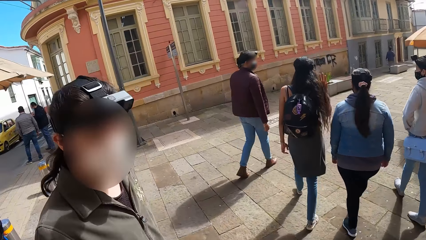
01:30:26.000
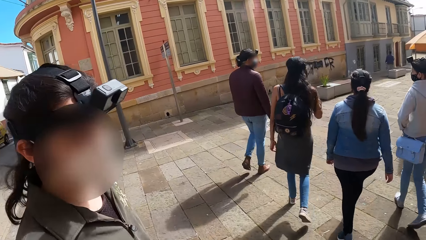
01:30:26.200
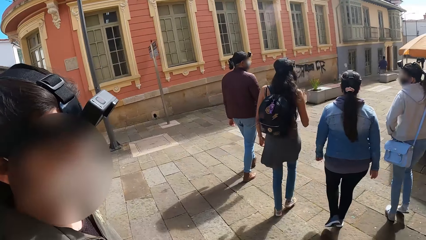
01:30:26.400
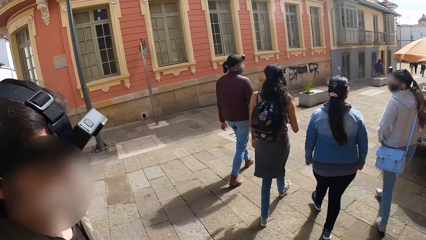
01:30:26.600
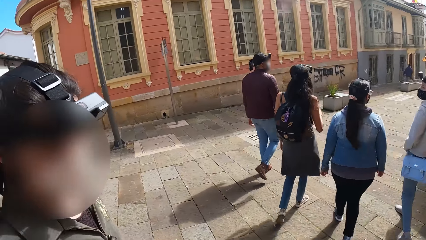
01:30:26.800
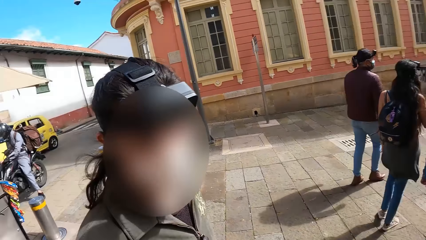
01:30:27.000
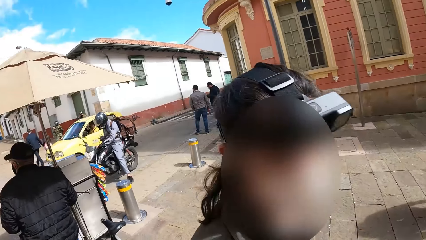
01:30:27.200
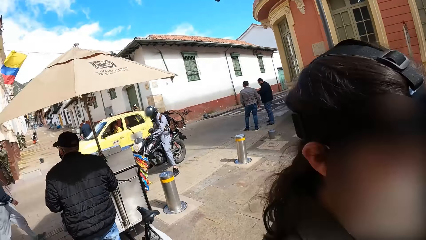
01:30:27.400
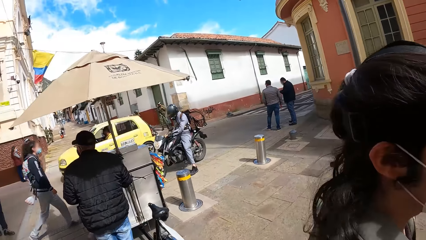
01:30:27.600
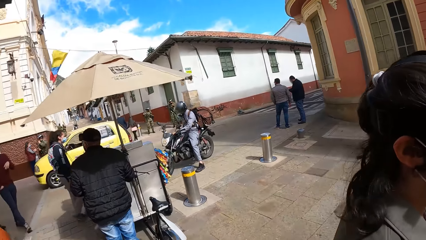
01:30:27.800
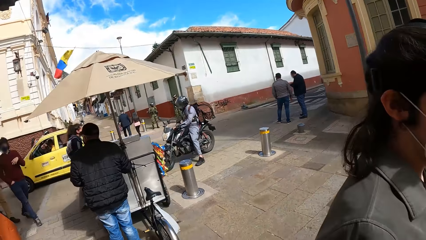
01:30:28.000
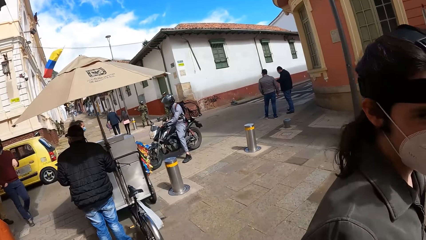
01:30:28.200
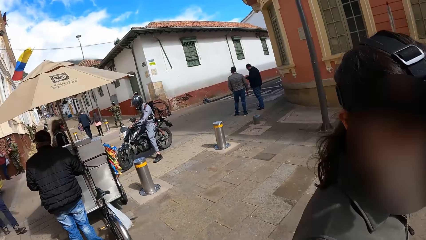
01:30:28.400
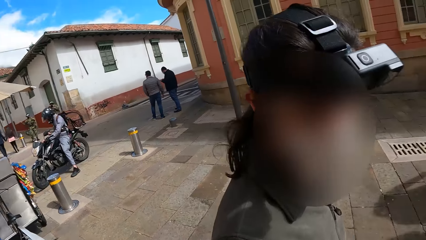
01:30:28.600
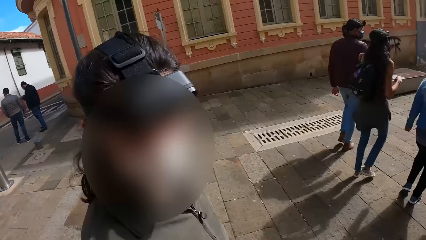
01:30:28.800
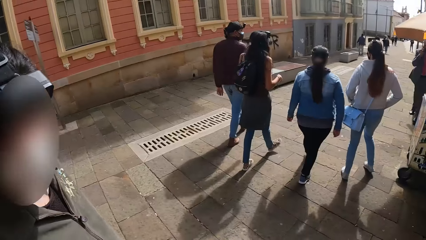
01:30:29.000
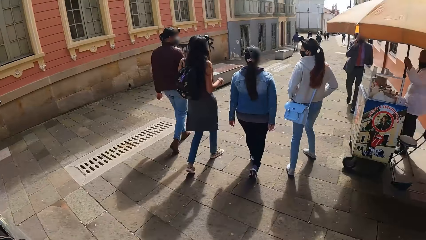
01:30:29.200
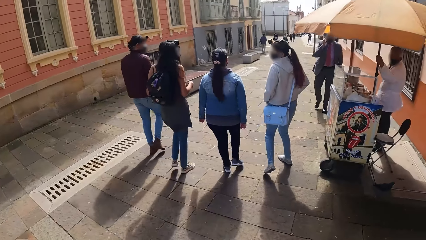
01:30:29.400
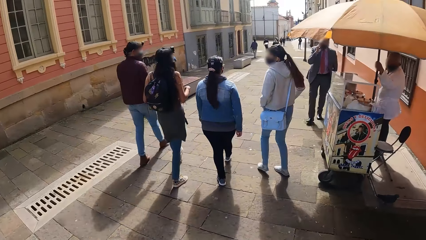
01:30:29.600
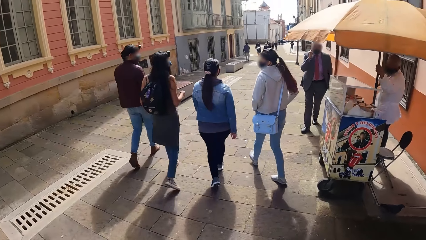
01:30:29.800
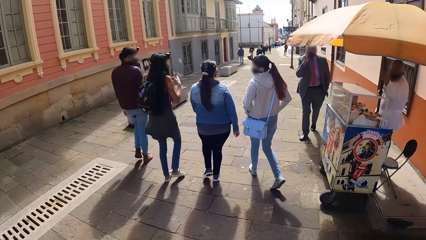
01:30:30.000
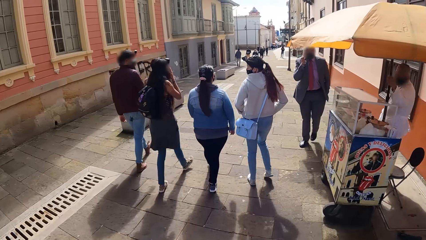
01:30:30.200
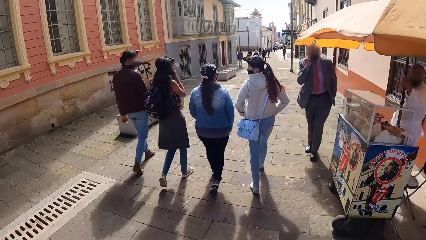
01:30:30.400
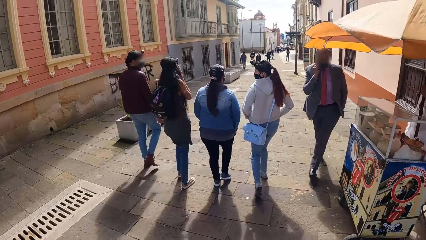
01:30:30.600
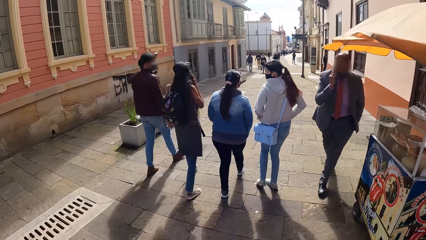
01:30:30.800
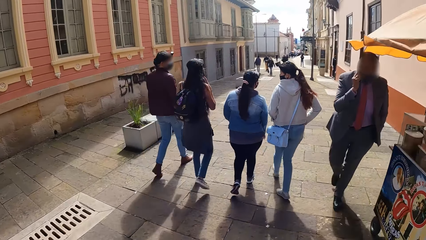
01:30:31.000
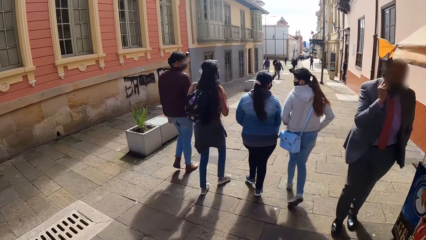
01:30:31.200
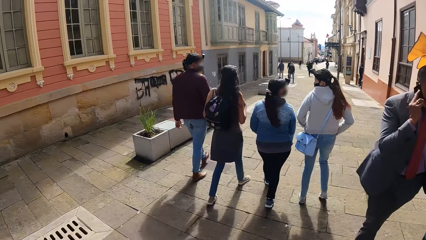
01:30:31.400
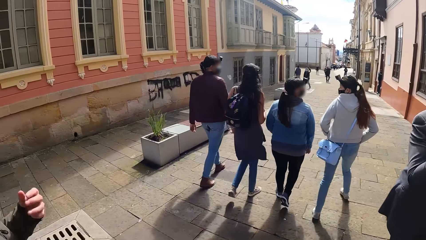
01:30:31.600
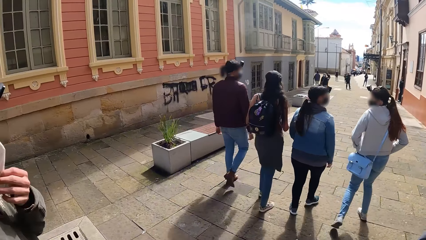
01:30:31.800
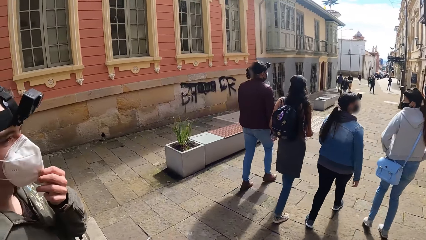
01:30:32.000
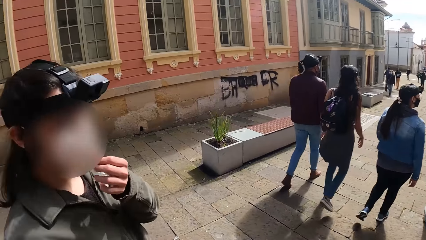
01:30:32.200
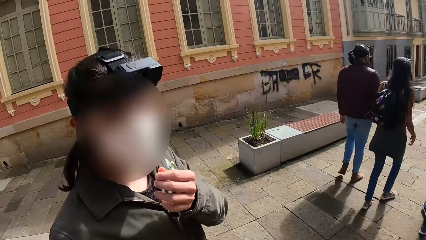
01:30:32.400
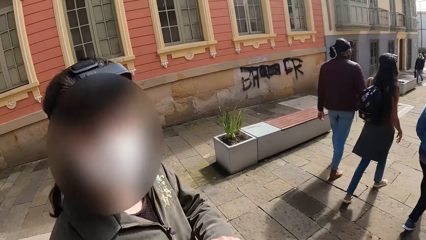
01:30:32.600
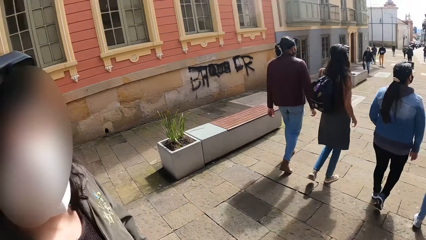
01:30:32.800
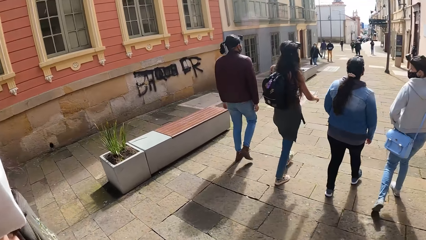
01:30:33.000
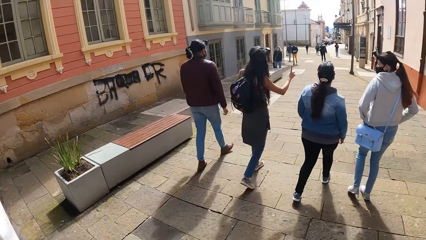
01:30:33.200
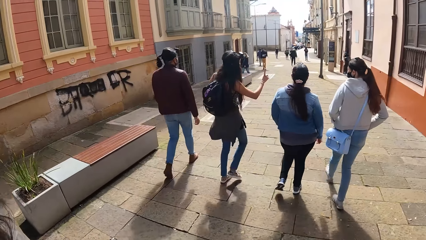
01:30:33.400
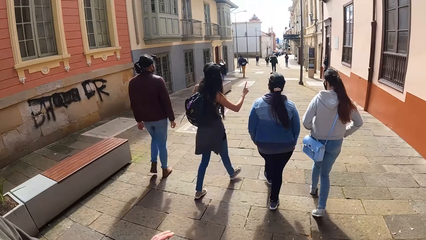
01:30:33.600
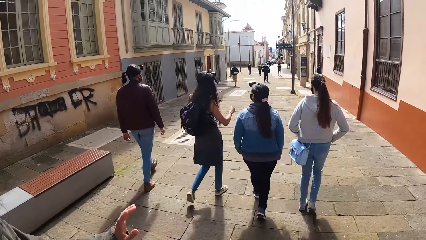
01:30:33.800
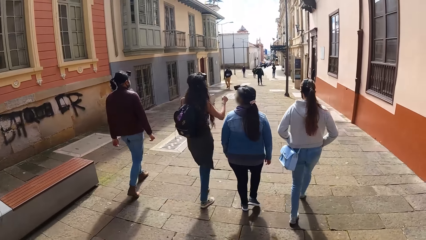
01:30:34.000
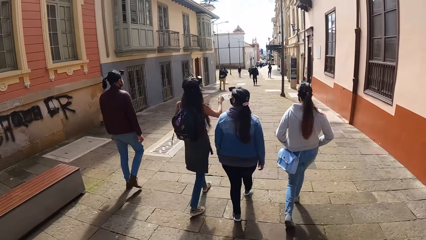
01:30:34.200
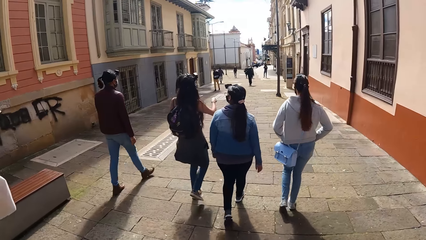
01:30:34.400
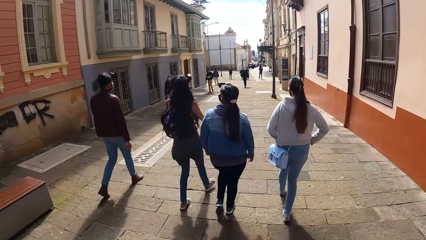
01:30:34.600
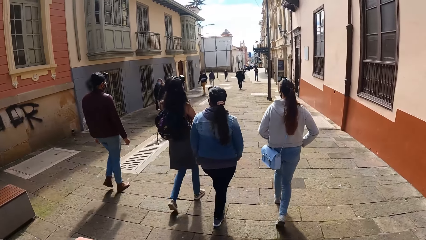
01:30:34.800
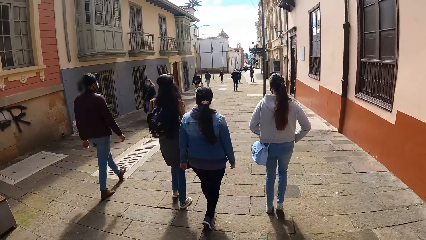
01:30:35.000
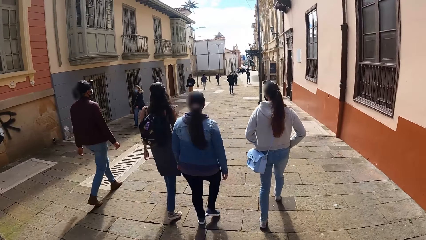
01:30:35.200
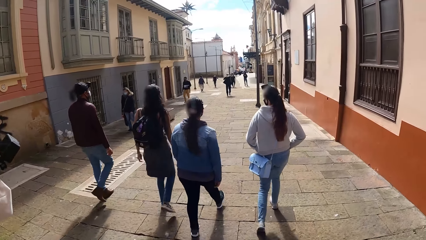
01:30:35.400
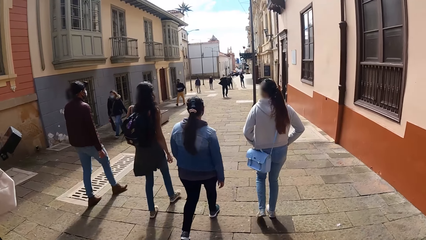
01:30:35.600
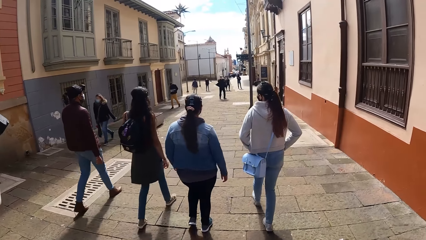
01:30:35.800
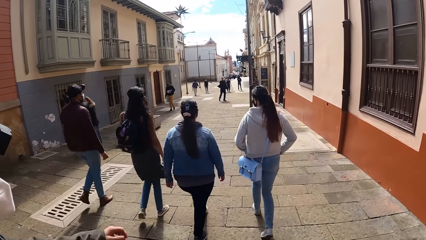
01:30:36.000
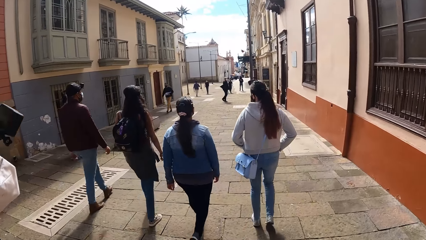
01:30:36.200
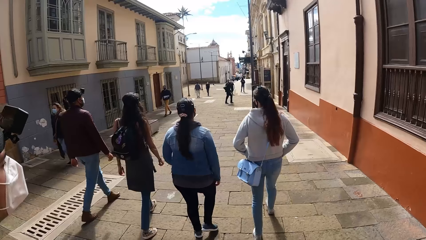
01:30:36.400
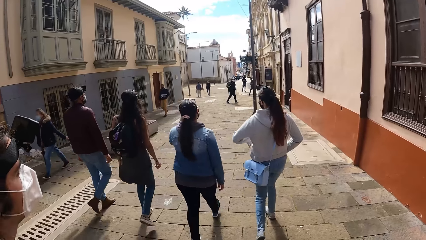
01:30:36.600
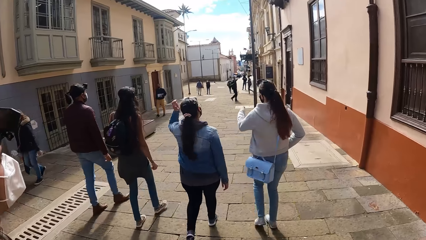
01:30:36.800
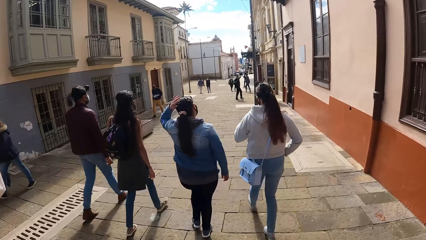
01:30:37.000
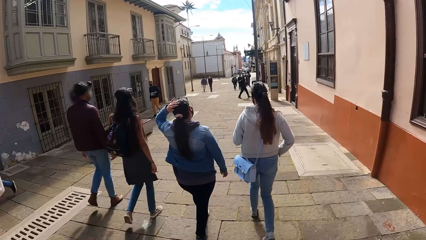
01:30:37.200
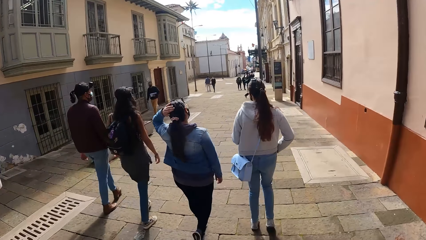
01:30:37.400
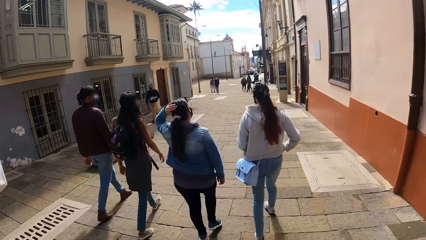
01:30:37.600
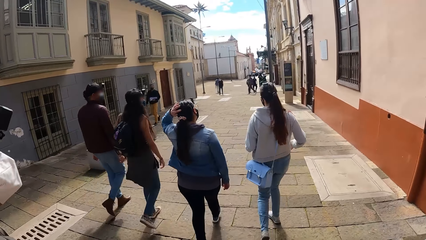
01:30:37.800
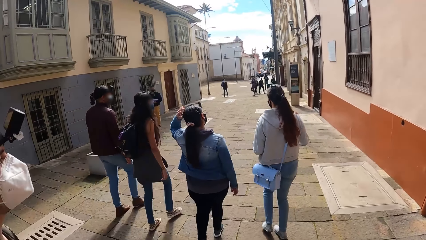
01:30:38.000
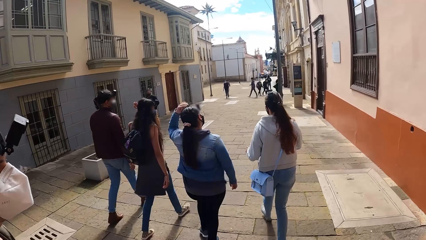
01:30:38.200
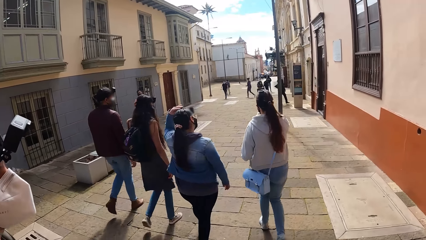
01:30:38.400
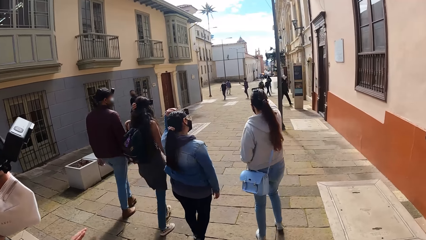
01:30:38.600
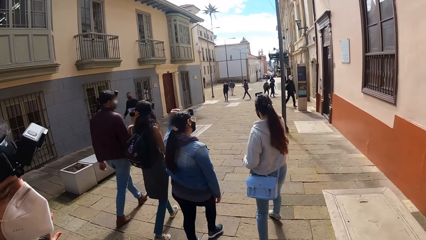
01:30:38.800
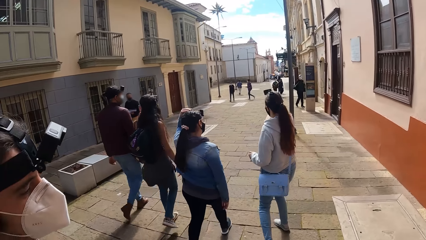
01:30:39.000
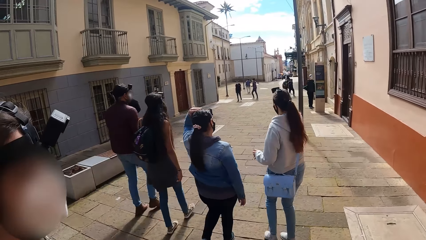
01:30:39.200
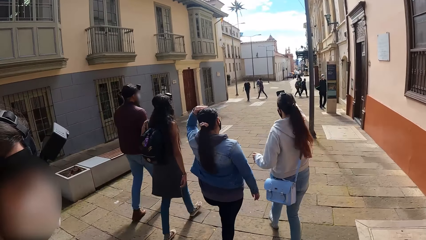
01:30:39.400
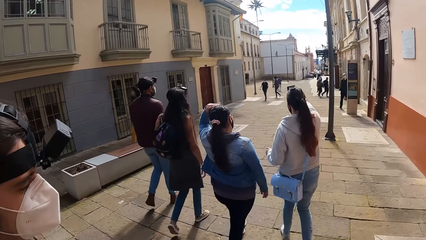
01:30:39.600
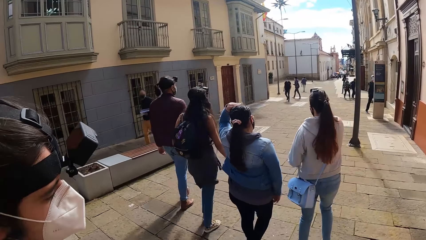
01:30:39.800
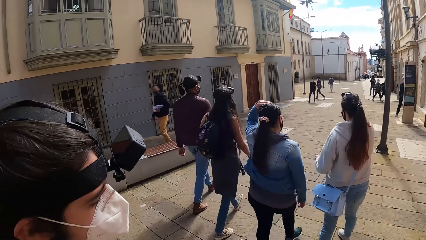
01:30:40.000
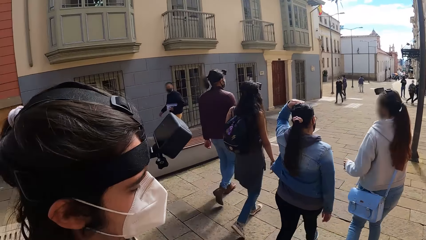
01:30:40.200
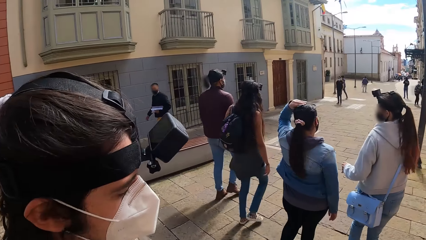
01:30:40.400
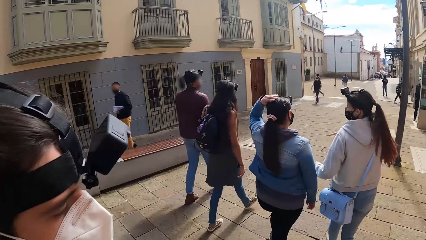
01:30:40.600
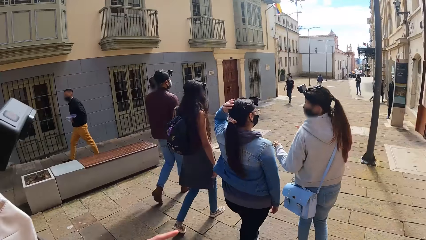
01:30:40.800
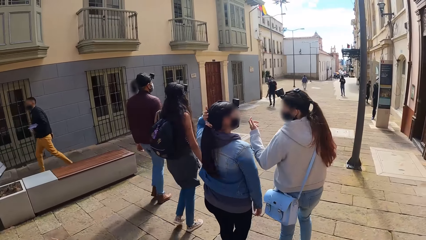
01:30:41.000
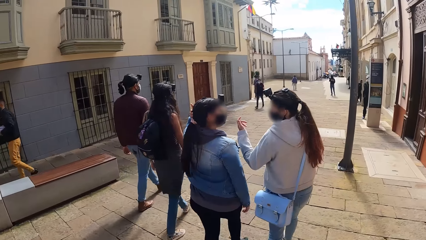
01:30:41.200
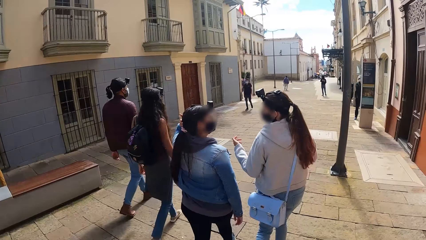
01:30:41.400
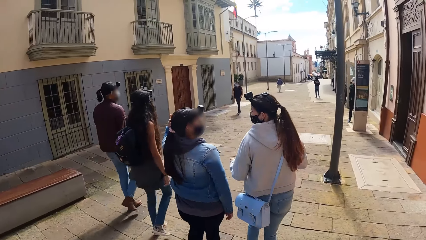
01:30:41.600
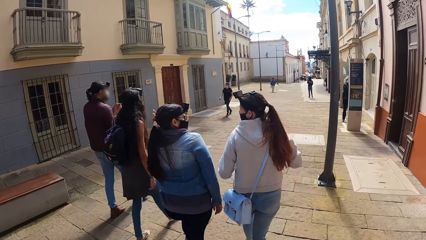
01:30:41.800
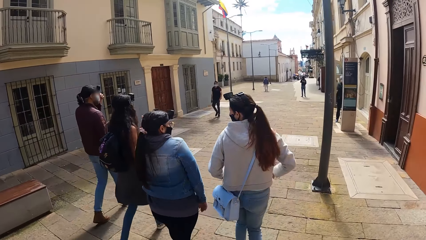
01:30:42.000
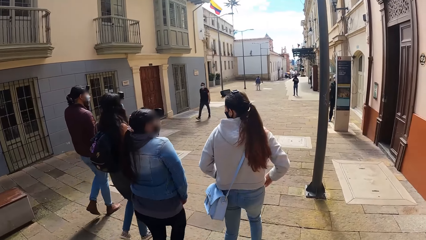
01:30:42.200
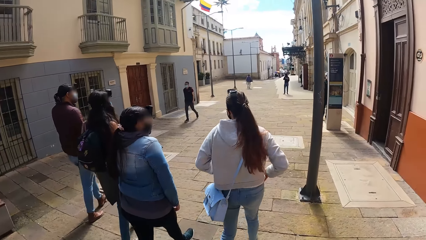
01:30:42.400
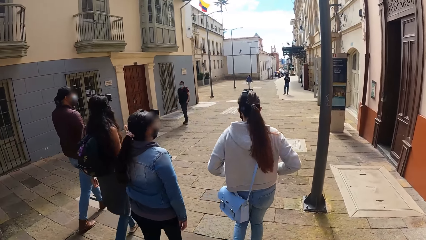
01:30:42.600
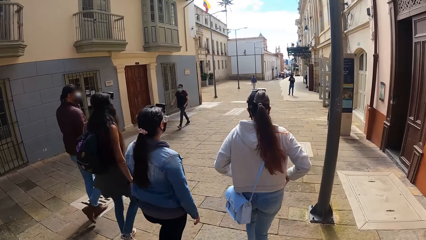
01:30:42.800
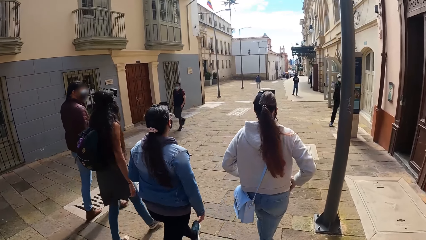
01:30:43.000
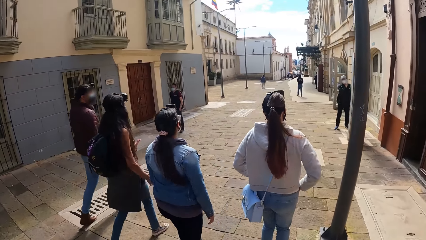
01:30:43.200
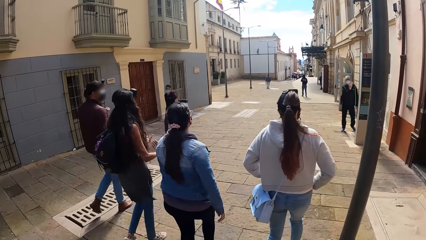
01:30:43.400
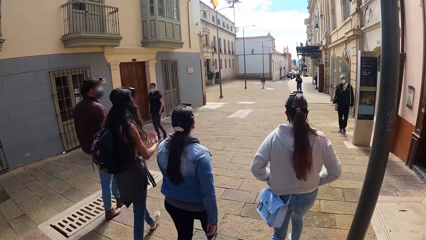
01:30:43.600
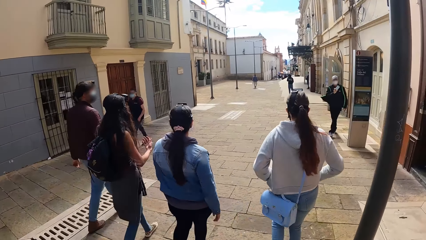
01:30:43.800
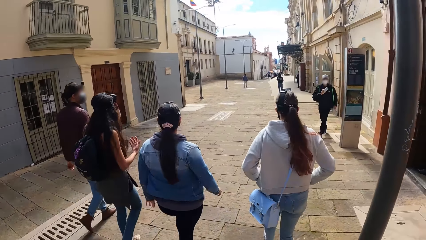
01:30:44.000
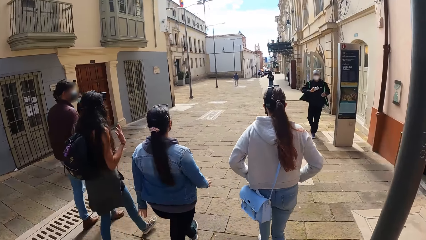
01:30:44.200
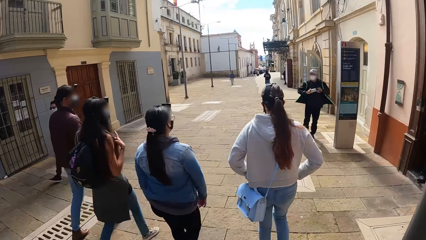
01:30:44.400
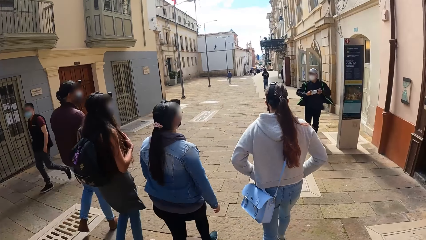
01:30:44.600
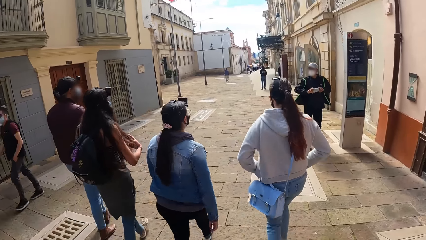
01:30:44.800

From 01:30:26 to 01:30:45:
A man converses with the camera wearer. Another man looks at the camera. The camera wearer looks back. They walk on the walkway with the group of people. A woman adjusts her facemask with her left hand. The first man adjusts his facemask with his left hand. The camera wearer interacts with the group of people in front of a building. Another woman strokes her hair with her left hand. The first woman strokes her hair with her left hand. A third woman places her hands in her jacket pocket.
